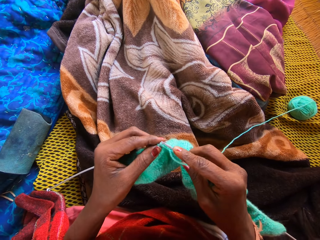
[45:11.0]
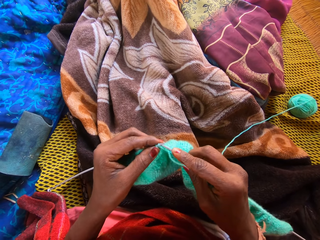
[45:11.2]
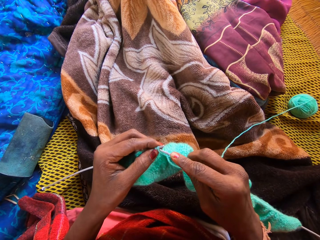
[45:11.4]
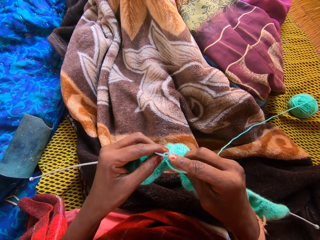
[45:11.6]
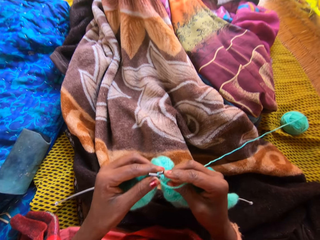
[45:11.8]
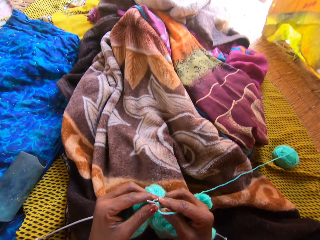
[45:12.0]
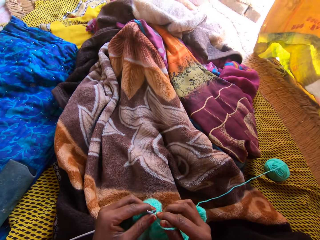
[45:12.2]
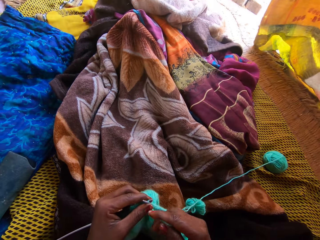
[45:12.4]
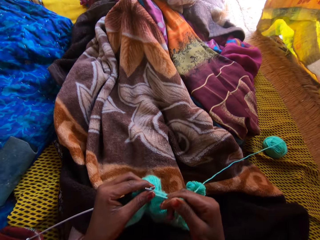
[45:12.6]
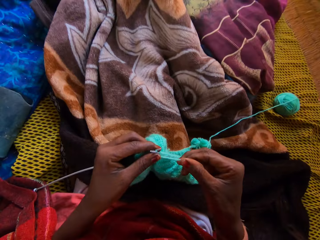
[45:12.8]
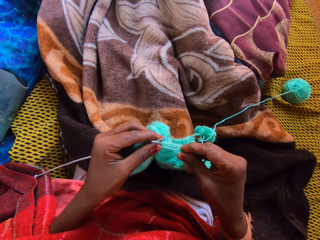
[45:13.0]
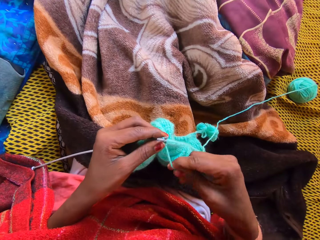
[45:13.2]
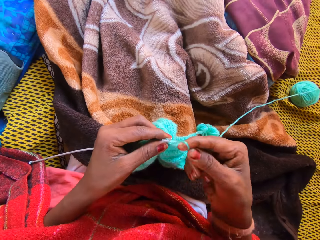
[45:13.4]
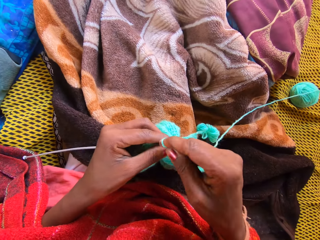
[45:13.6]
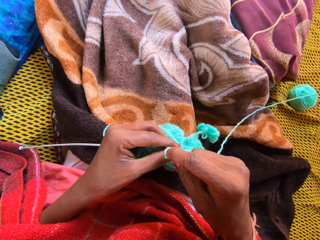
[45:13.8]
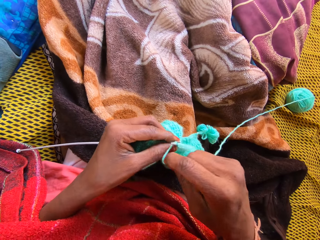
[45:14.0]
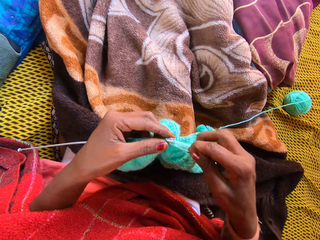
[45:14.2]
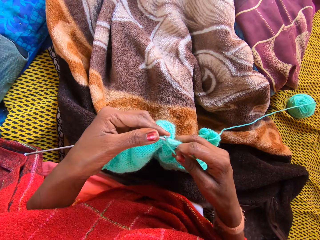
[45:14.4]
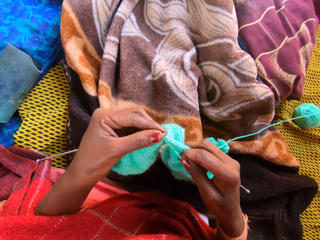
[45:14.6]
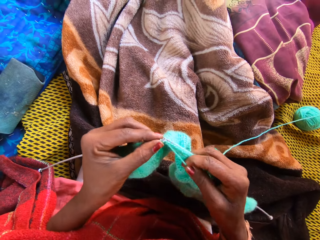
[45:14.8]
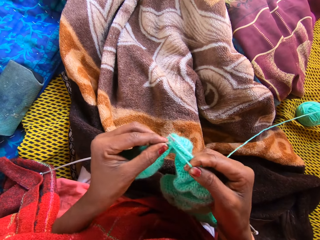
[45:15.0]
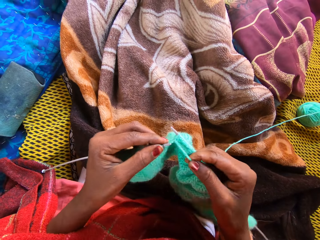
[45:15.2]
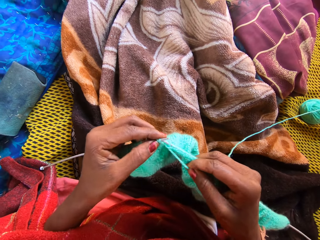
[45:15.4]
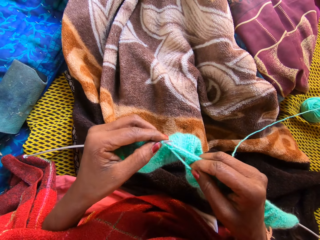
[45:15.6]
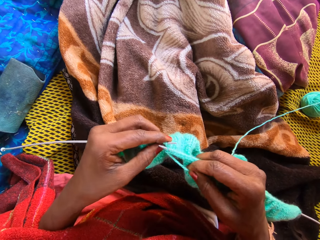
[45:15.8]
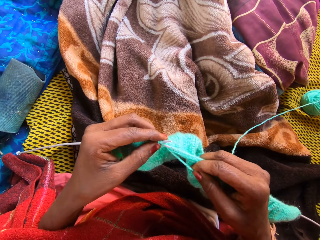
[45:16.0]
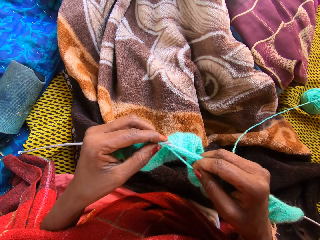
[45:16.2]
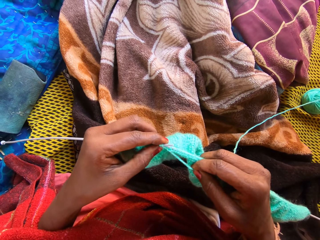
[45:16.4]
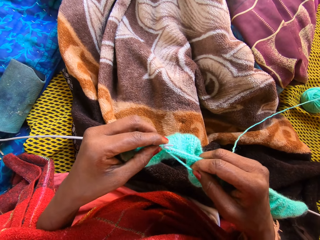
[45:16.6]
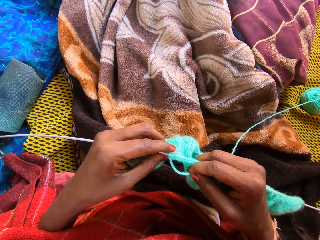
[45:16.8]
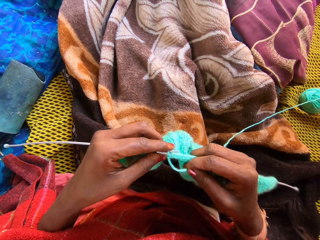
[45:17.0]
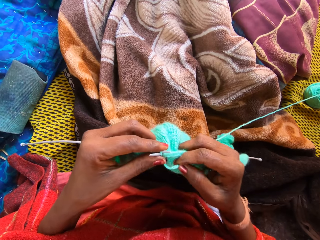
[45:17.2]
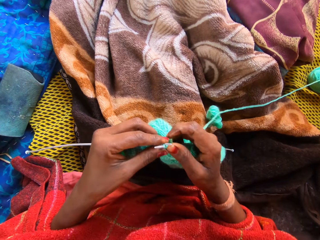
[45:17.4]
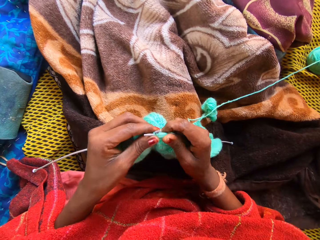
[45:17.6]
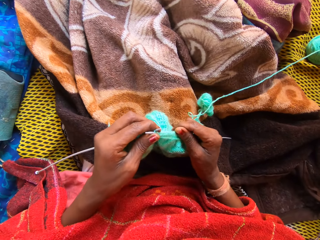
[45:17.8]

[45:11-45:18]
The camera wearer looks around the compound. They knit a garment.

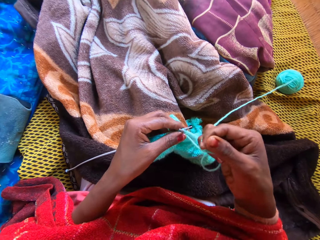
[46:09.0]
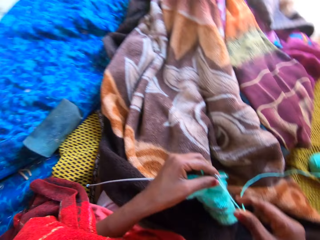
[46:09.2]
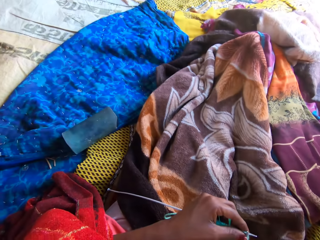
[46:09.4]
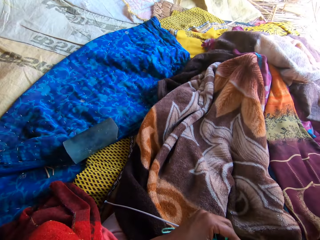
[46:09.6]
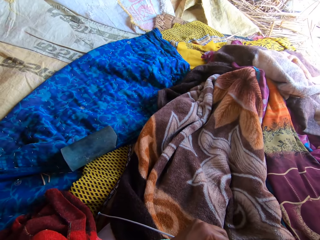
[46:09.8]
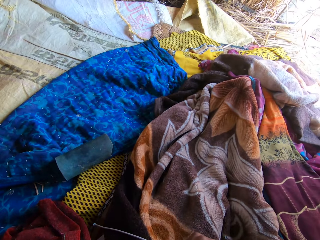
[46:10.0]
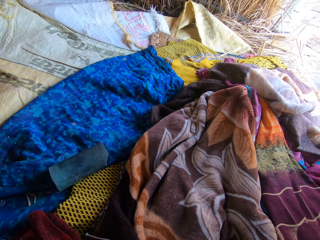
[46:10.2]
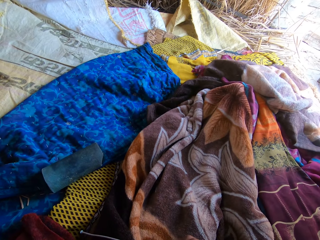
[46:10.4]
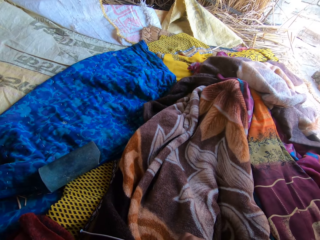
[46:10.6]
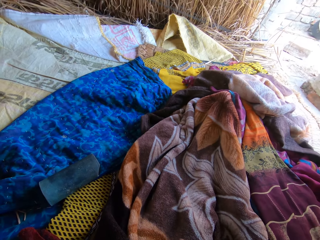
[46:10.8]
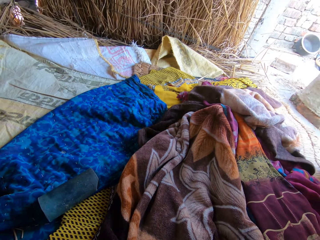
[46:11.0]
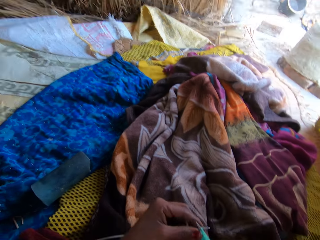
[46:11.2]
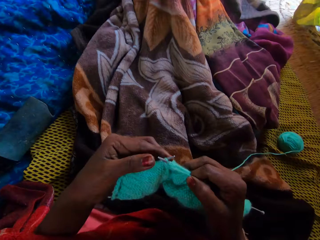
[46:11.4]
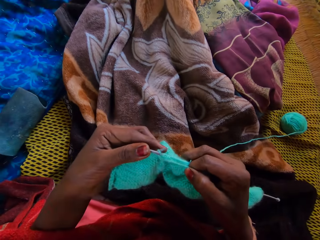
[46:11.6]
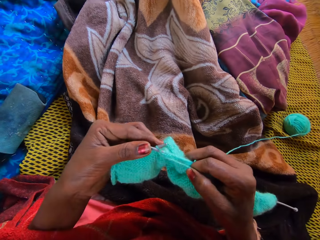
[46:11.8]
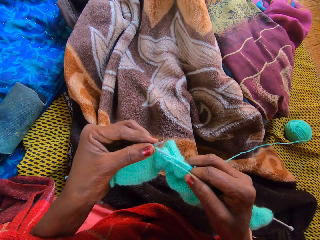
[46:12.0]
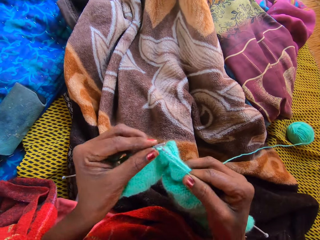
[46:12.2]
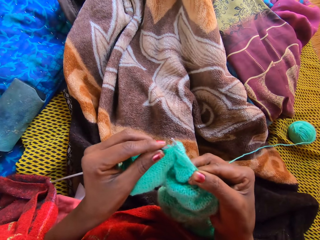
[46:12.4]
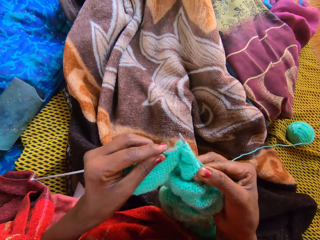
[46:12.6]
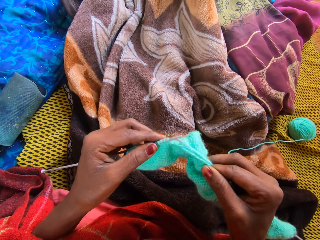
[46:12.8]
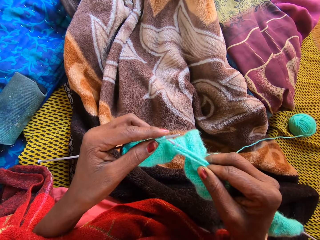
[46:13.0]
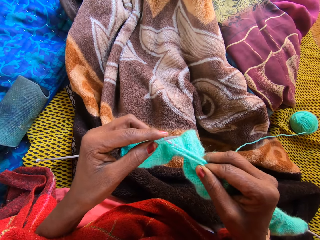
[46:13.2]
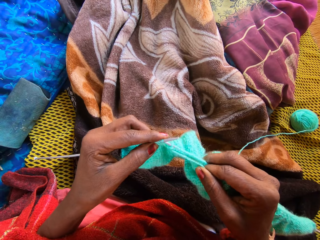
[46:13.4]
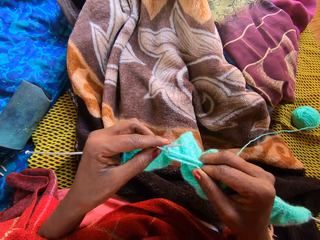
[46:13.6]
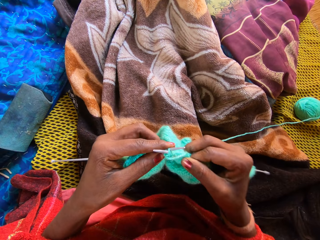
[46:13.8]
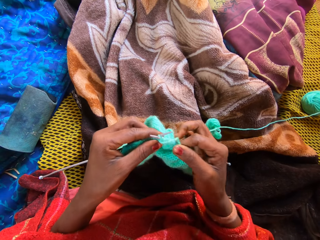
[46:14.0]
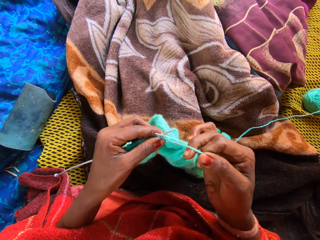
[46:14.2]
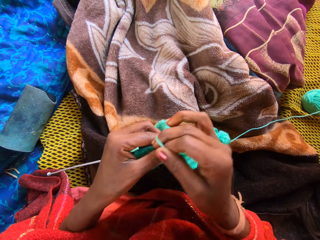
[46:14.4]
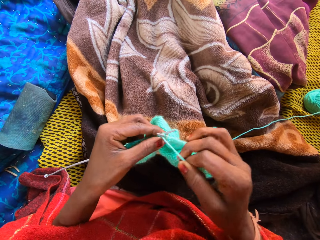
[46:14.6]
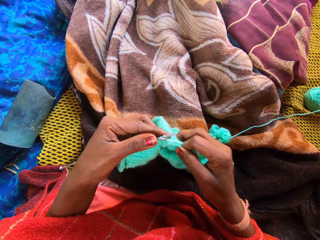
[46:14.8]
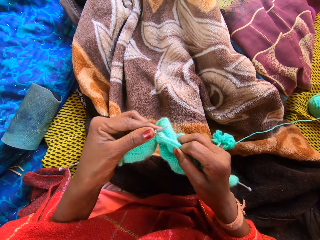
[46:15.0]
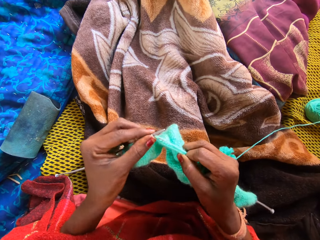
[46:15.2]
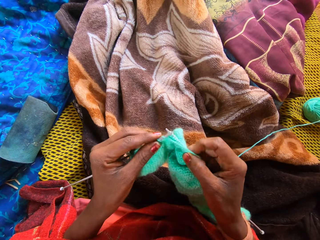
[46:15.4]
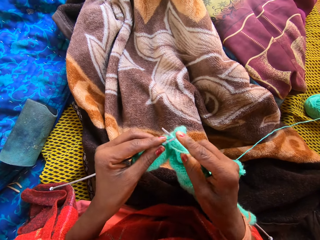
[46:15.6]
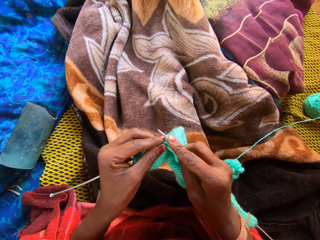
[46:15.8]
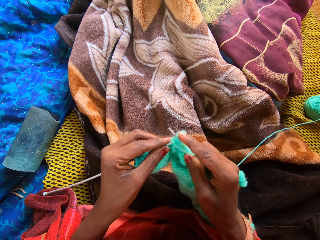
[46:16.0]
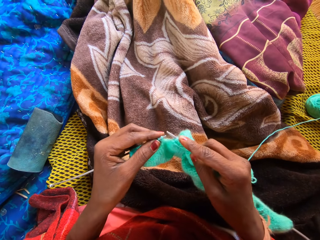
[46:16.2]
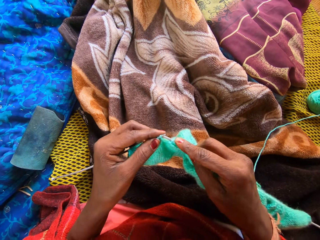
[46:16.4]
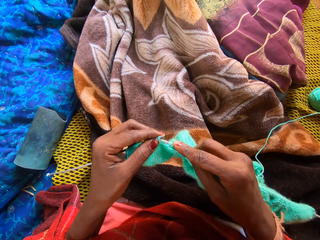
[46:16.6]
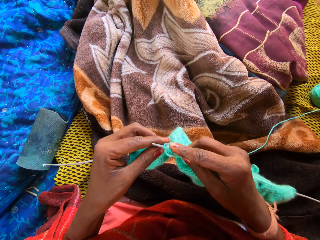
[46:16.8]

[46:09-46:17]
The camera wearer looks around the compound. They knit a garment.

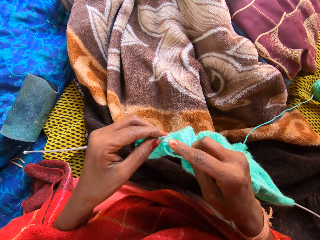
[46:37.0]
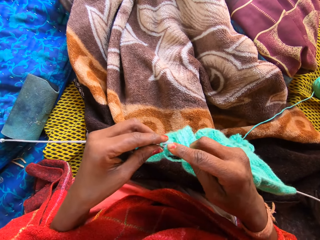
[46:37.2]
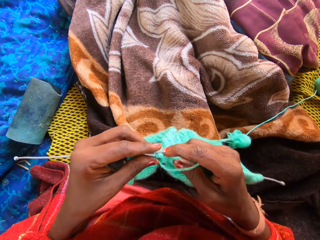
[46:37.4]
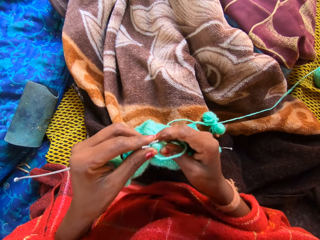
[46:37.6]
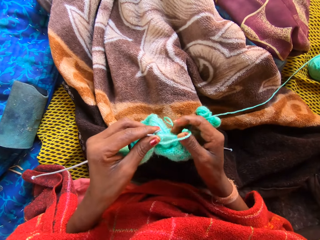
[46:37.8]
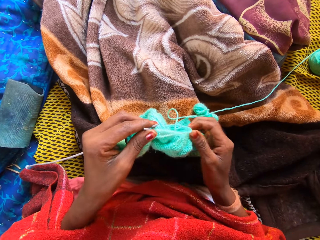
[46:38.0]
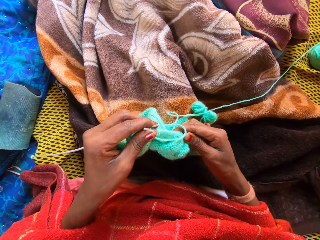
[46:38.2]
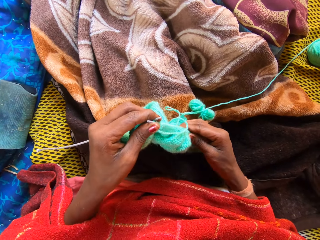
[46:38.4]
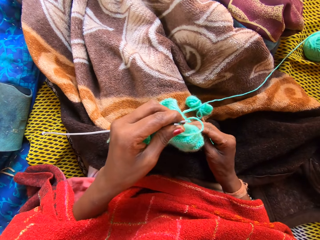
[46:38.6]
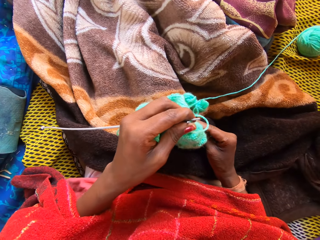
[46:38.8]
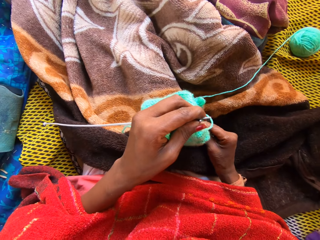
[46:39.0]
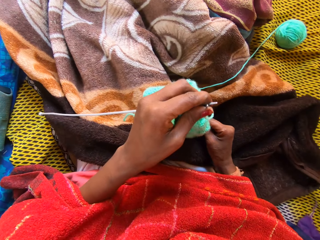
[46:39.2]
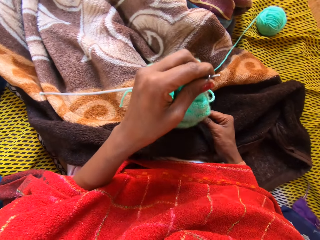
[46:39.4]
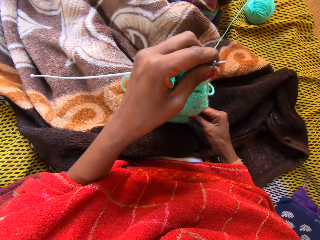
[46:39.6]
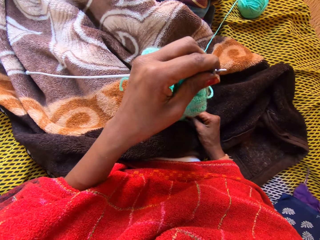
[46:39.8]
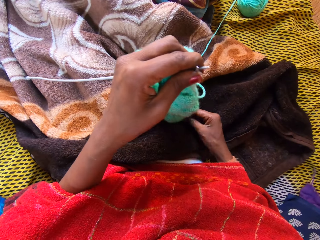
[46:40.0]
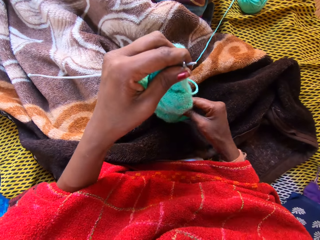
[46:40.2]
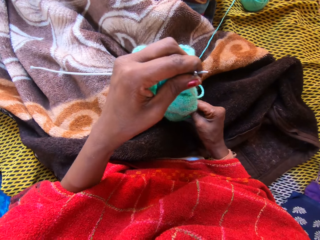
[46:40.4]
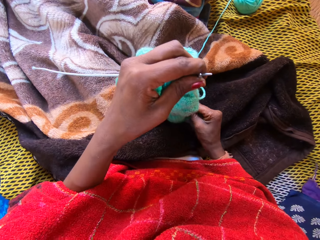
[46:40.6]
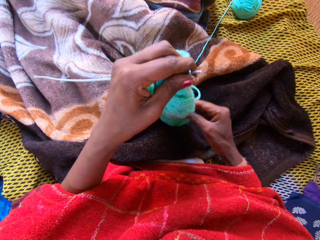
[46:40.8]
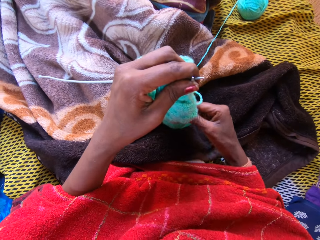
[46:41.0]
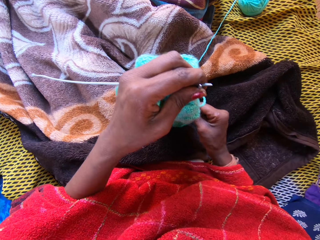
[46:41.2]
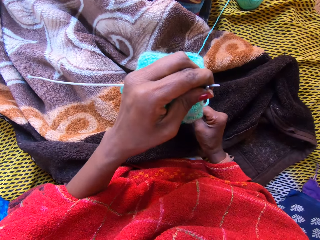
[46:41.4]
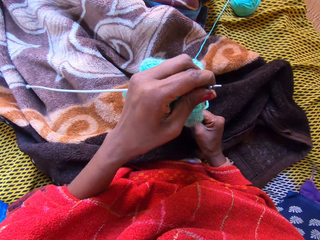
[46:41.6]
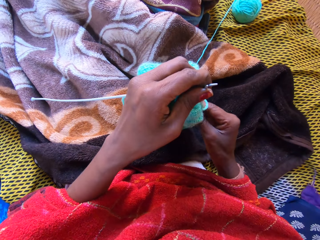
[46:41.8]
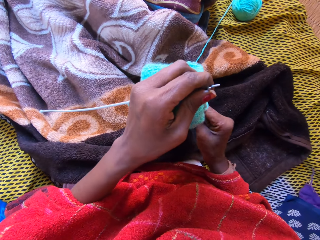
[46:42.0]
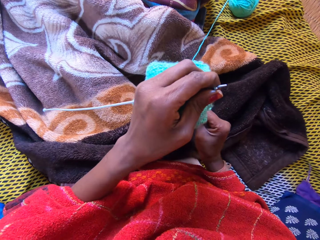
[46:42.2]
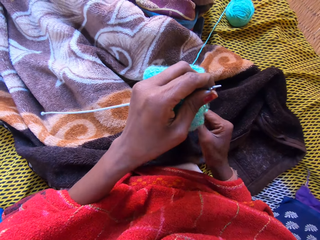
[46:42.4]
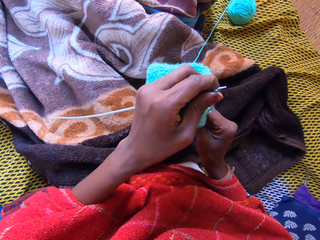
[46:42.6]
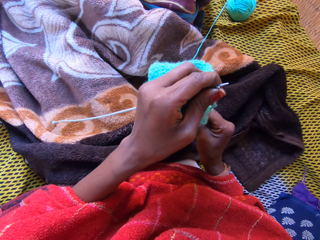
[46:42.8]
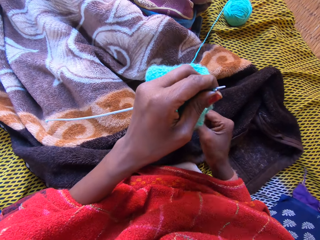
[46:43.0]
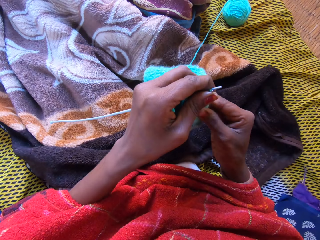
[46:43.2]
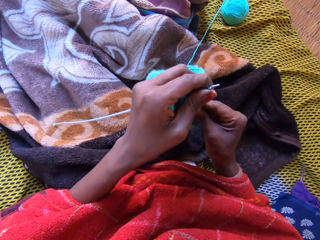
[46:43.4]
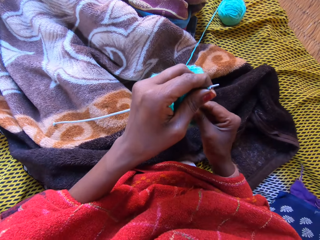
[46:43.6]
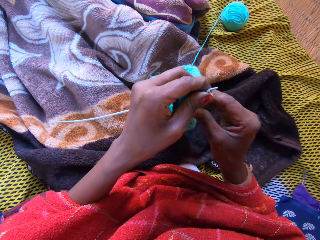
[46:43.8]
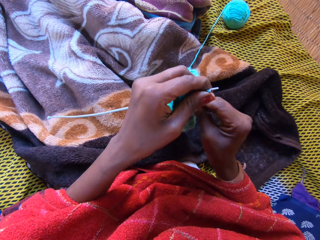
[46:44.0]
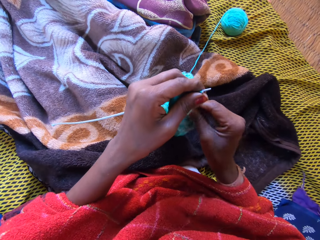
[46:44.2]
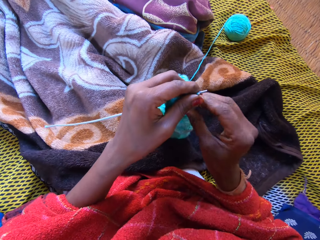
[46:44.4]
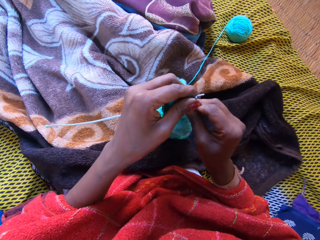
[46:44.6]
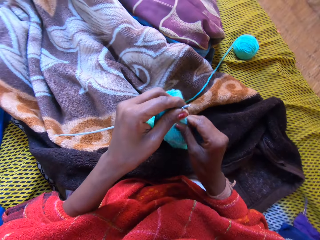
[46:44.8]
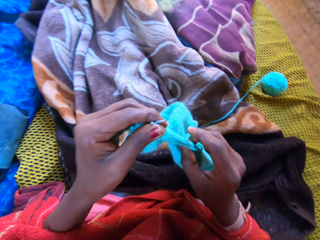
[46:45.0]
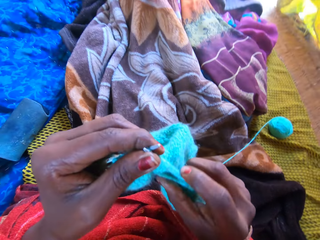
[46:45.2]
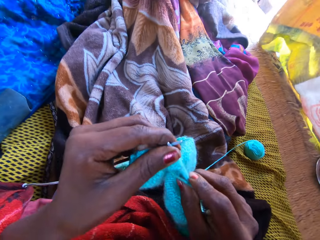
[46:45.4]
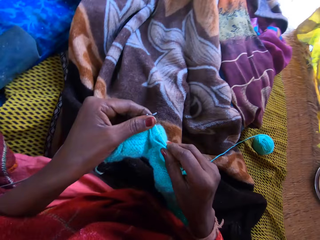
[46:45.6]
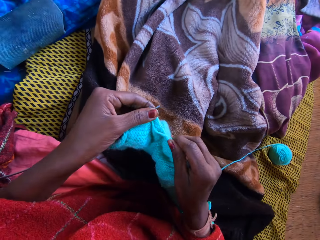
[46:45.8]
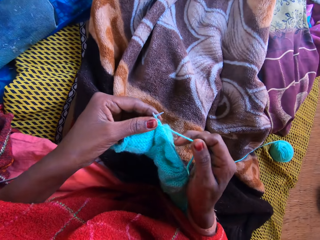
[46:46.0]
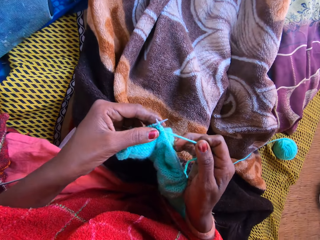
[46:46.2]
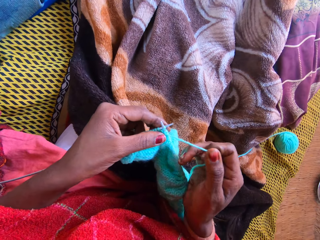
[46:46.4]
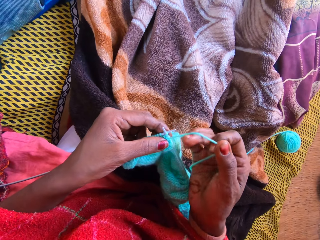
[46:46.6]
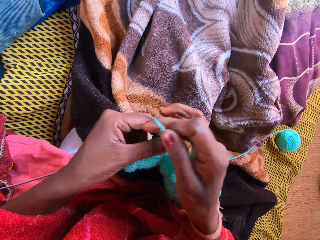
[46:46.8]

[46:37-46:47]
The camera wearer pulls the garment on the knitting needles. She stands the yarn on her lap. She pulls down a part of the yarn with her right hand and holds a part of the yarn and knitting pin with her left hand. She lifts the garment and places the garment on her thigh.
